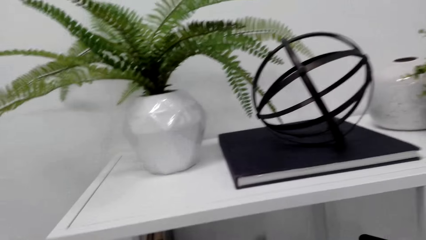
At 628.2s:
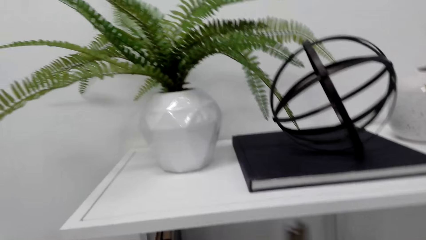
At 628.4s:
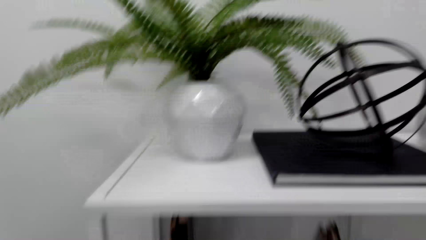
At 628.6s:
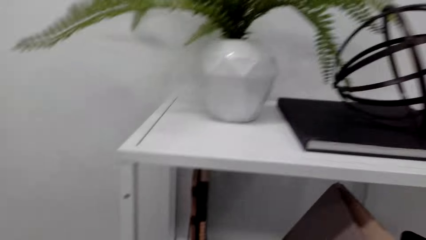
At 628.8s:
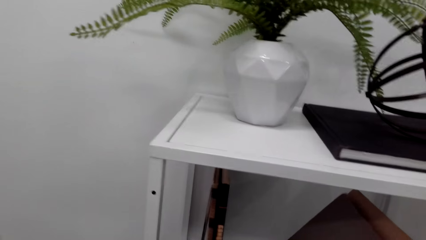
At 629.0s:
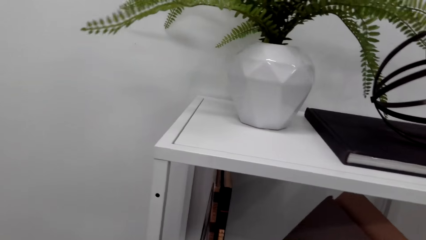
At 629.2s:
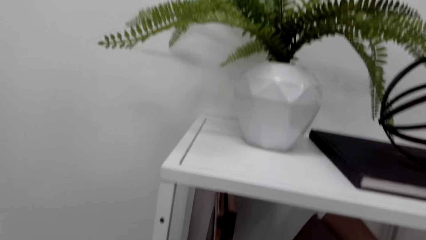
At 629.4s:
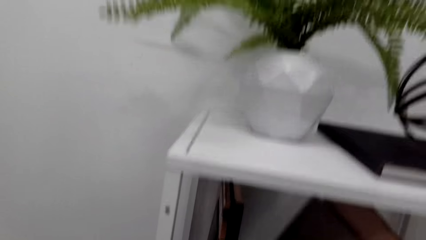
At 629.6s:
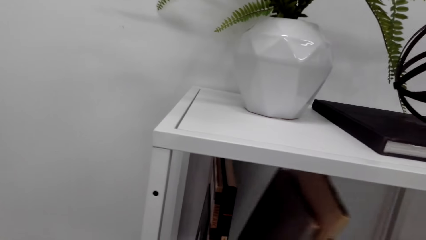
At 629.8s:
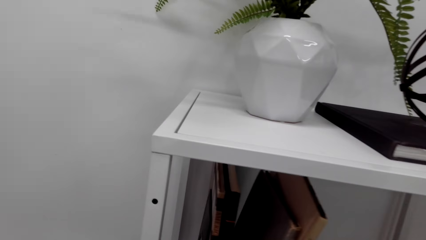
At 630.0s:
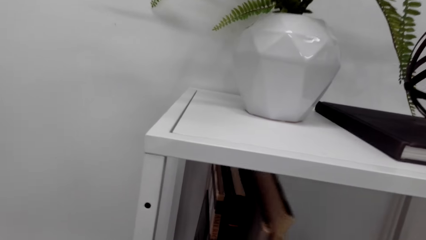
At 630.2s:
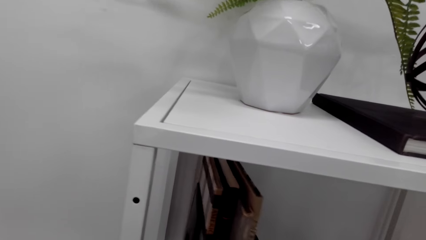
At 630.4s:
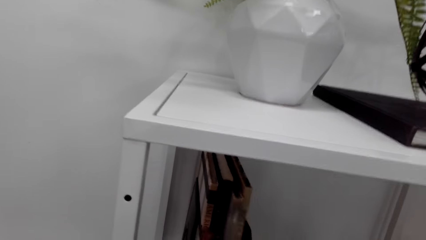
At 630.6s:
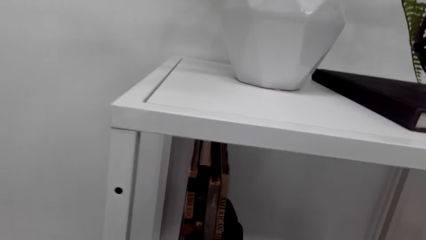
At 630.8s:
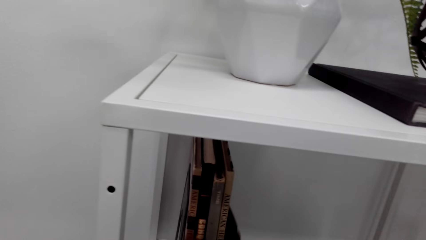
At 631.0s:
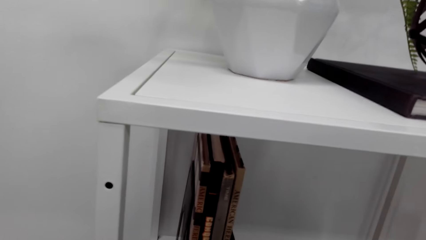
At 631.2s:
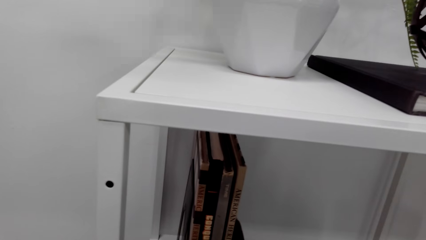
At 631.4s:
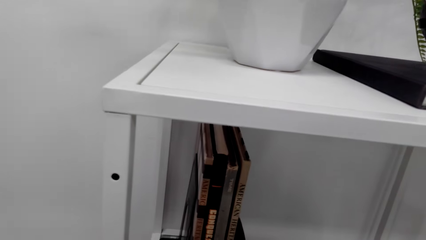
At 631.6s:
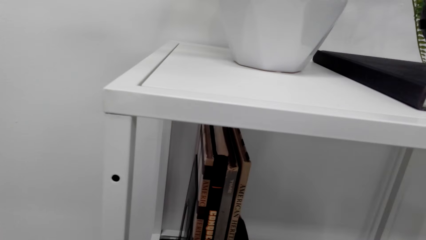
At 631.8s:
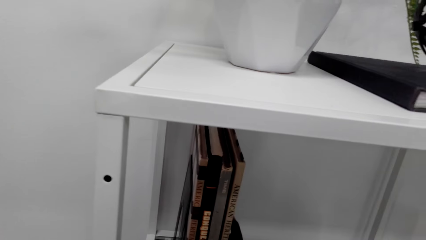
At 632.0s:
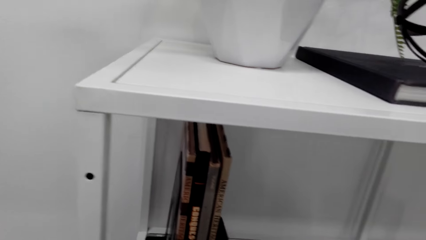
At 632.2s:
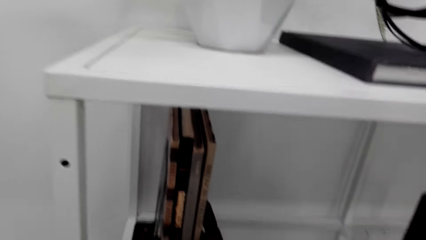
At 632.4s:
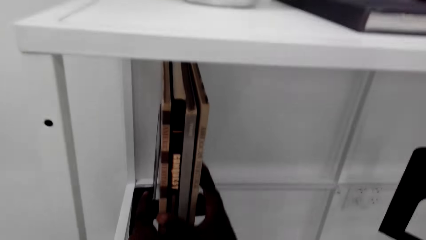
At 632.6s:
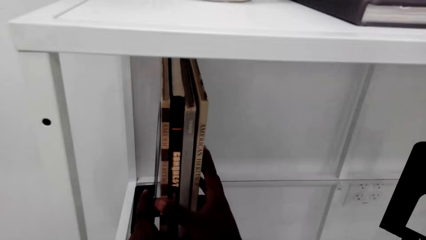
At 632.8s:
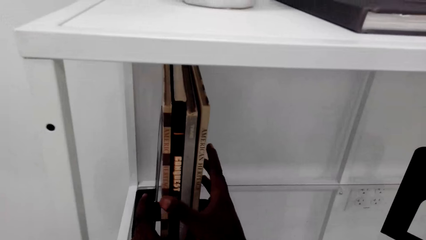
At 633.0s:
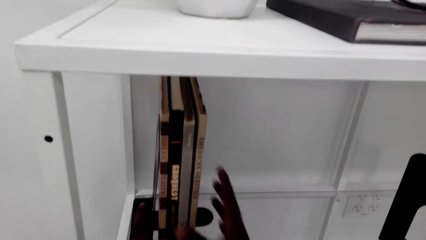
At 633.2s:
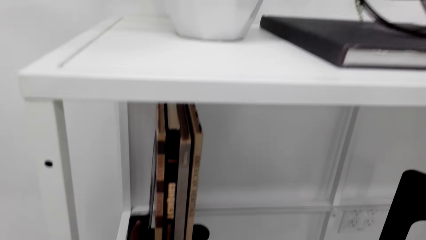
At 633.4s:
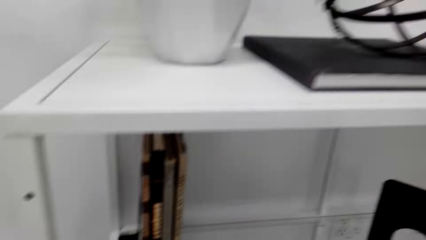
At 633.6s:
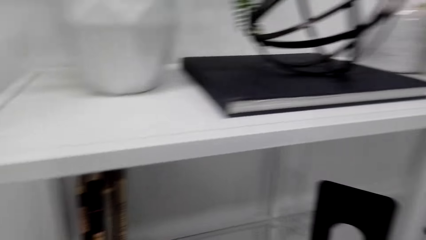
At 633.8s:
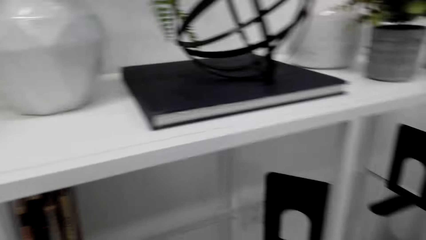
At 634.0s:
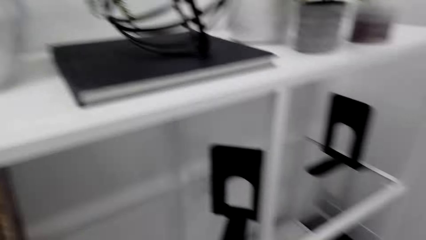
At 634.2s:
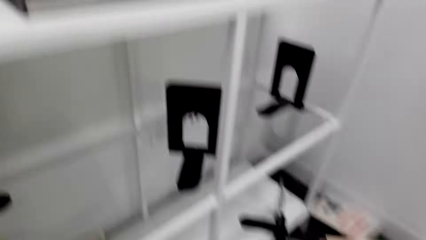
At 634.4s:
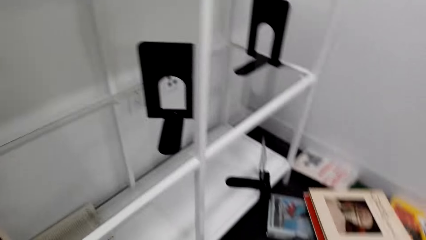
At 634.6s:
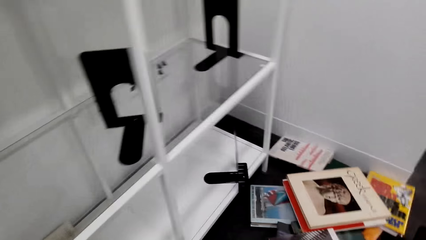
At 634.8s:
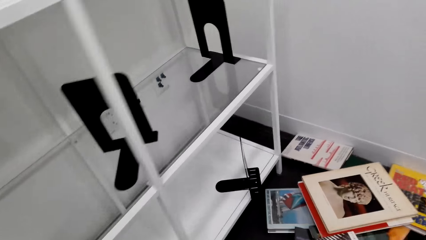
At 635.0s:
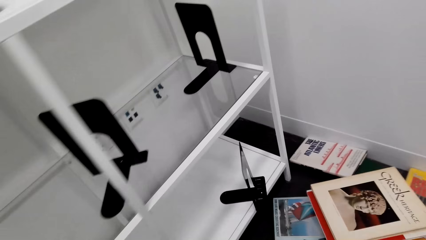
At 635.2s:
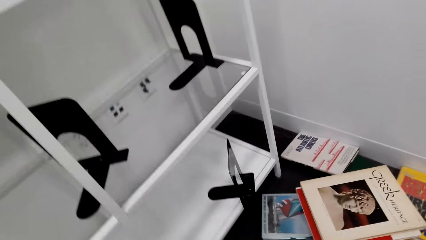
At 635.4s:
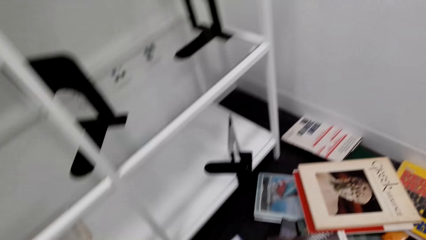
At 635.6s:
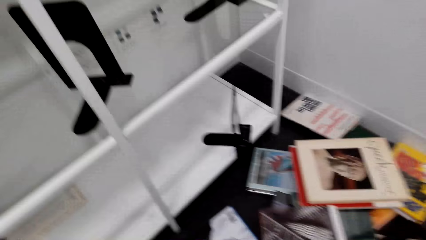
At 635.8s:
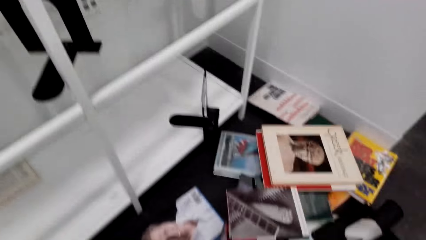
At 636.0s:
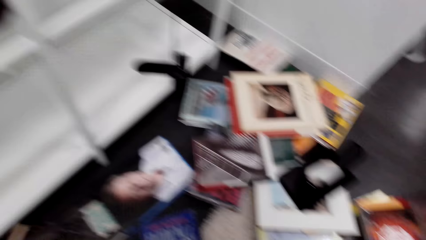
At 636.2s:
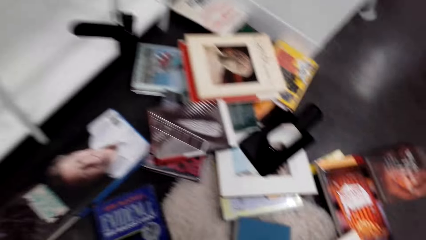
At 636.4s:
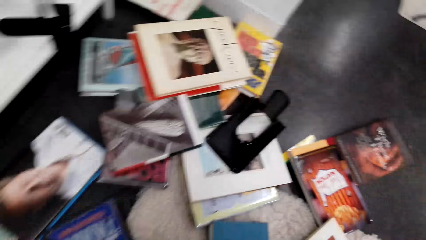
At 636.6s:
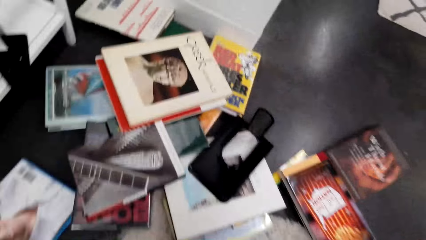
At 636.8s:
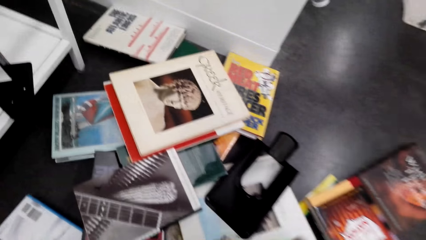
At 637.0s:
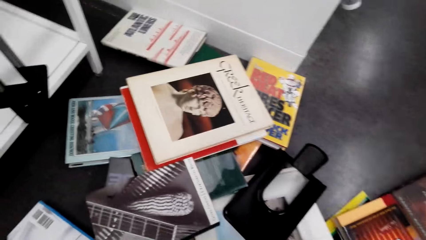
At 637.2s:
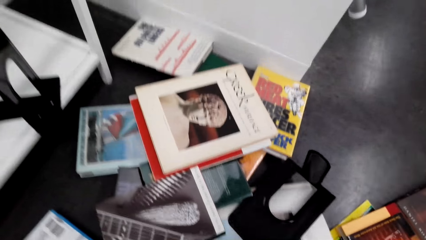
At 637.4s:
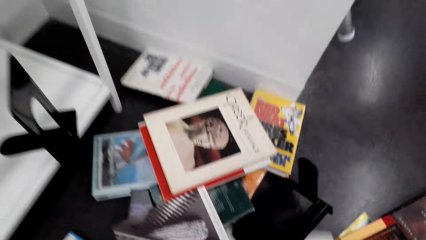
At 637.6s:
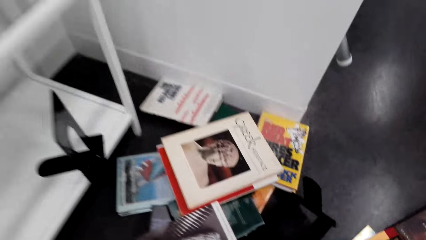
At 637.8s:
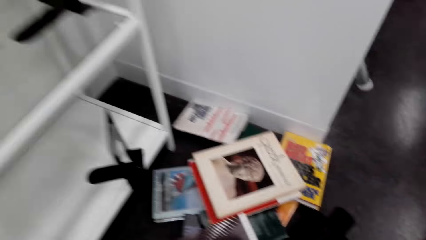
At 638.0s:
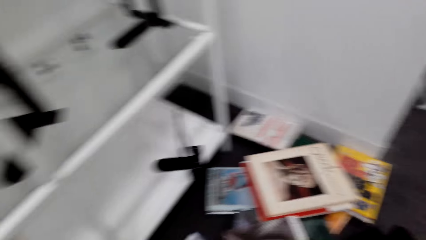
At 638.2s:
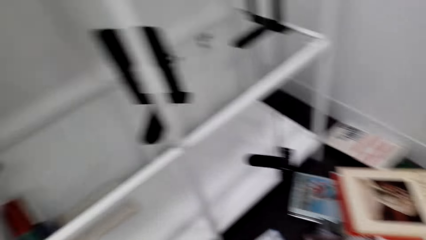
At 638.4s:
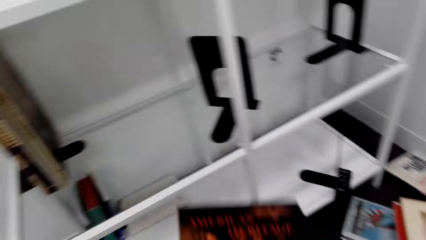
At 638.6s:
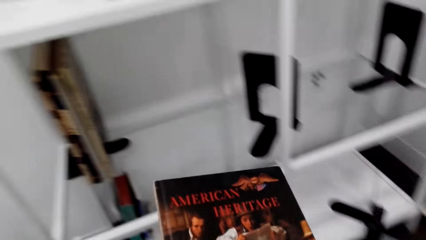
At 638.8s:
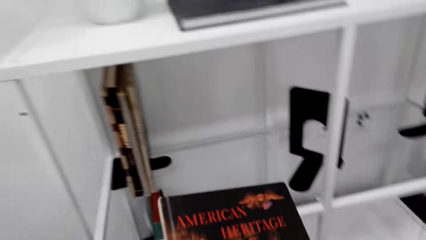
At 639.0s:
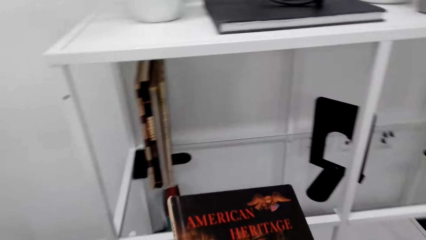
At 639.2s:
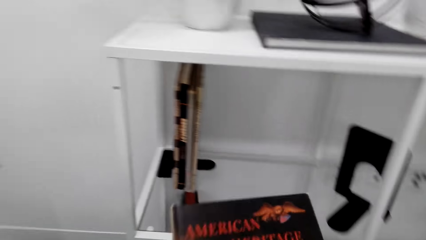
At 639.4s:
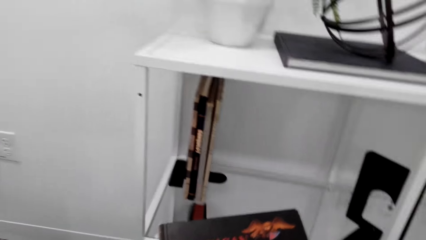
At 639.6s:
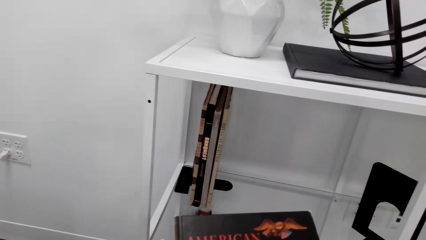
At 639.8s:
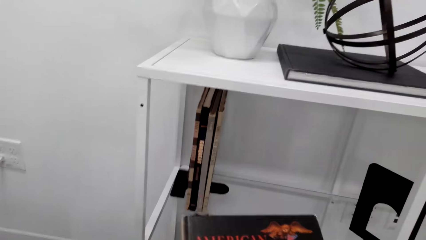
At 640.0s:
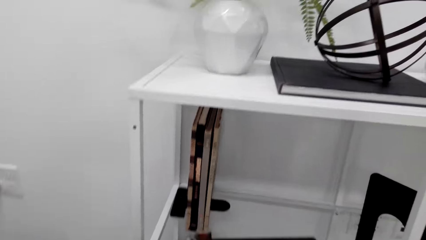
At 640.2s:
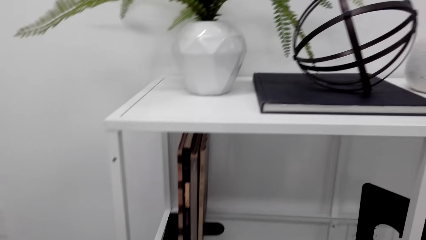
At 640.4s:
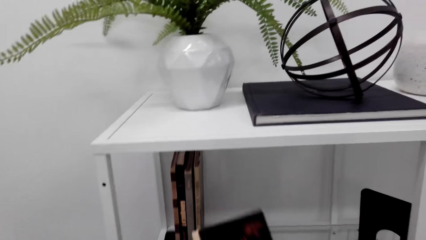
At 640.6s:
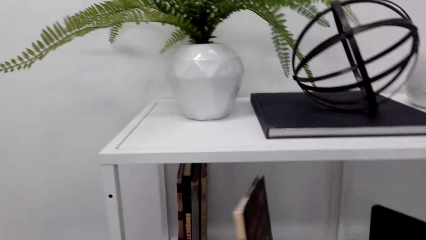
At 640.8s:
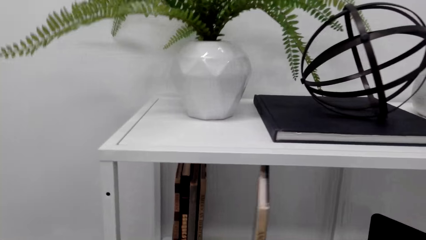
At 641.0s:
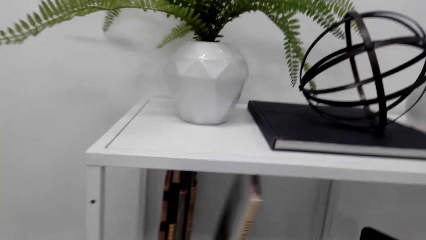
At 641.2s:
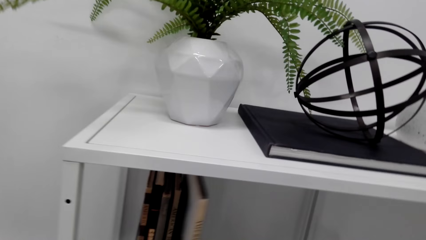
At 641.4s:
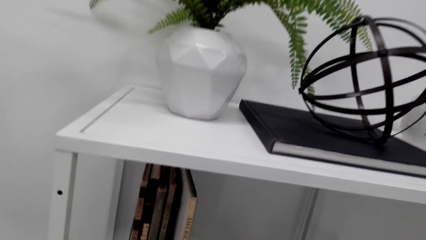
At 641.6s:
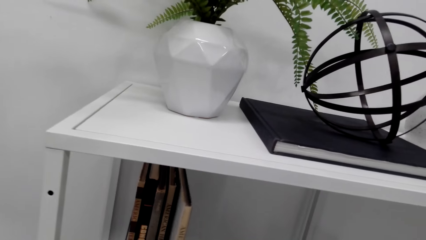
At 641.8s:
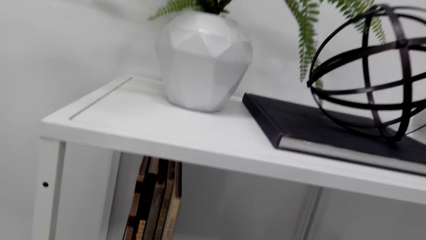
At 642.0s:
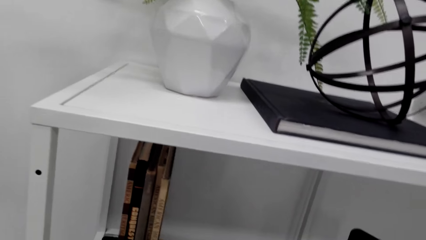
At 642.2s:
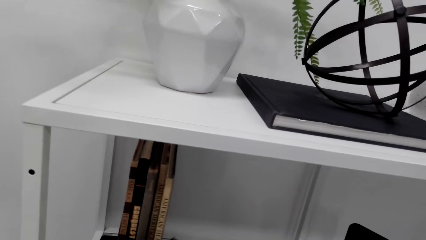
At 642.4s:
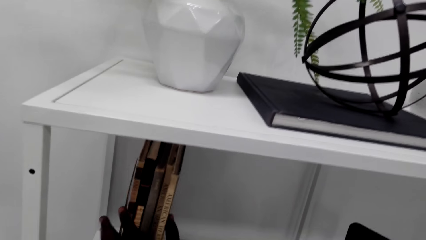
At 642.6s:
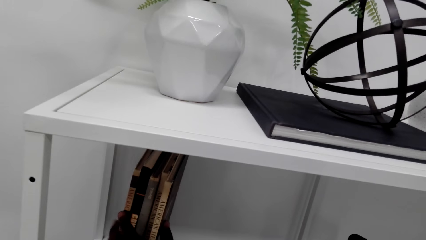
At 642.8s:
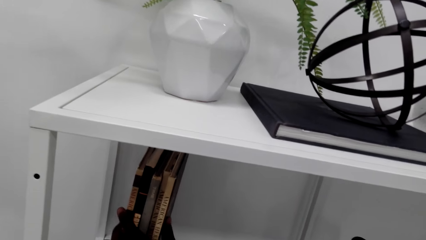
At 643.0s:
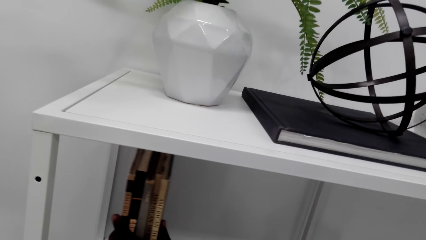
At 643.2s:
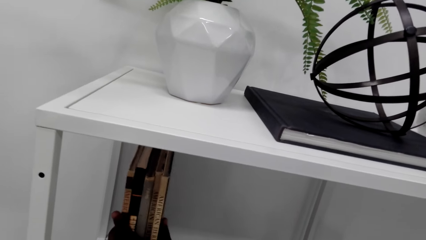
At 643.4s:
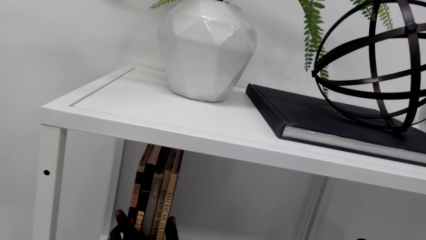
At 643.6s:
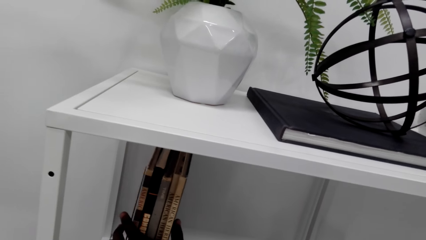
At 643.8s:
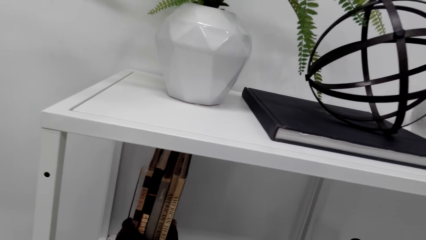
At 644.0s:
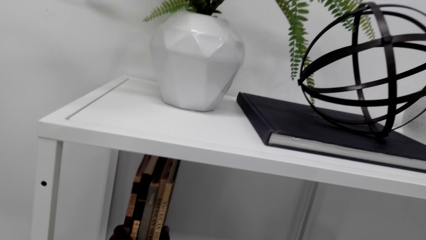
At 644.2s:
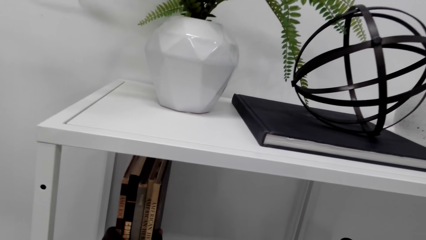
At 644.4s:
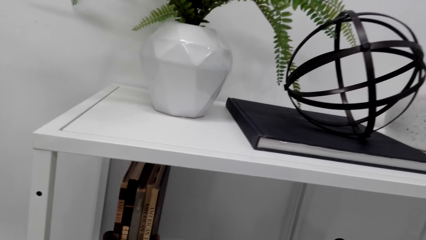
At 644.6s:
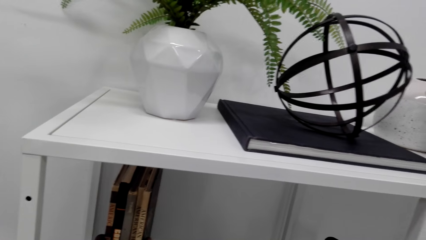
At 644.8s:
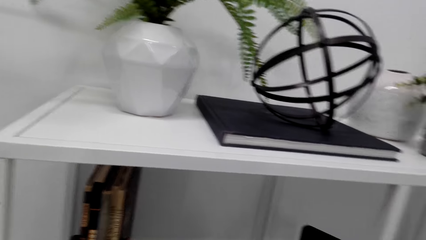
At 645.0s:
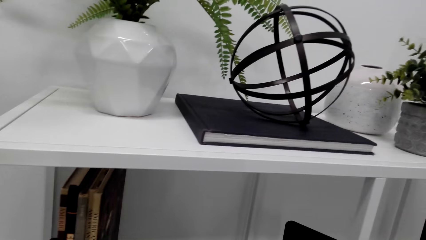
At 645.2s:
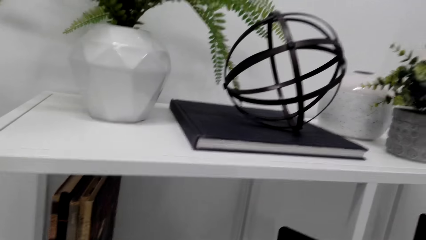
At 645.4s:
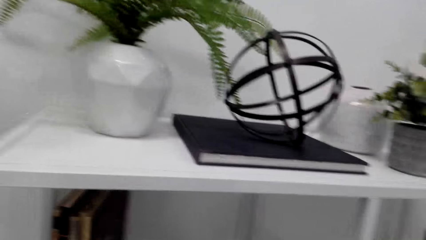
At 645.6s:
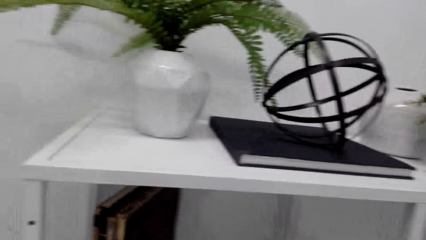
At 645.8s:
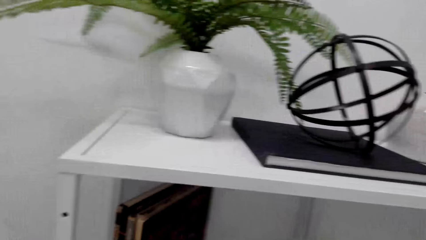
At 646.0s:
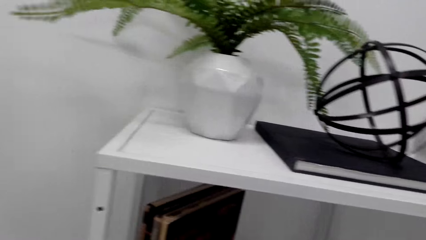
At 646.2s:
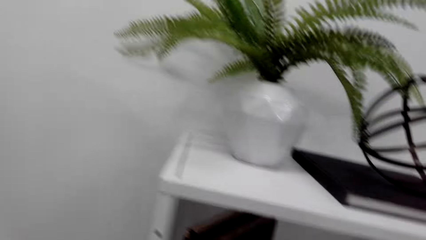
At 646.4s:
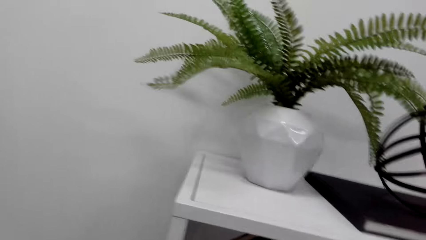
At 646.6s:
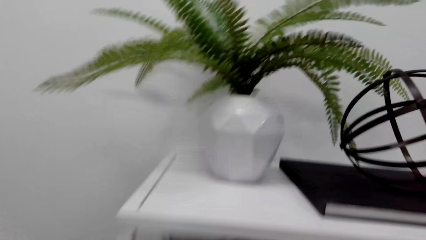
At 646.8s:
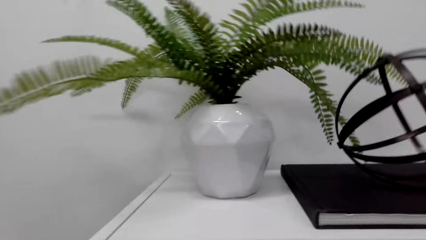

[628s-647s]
The camera wearer places the books in a bookshelf. They pick a book from the floor. They put the books on the book easel on the shelf.
